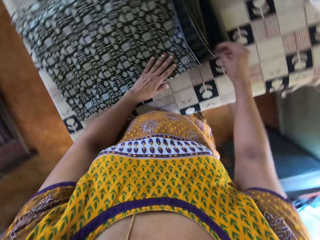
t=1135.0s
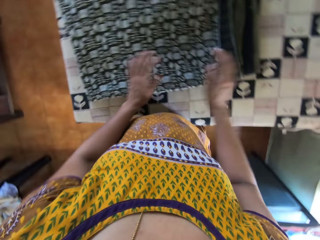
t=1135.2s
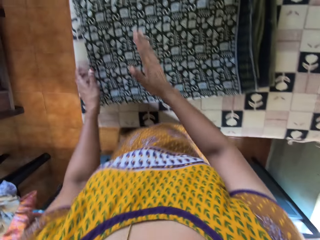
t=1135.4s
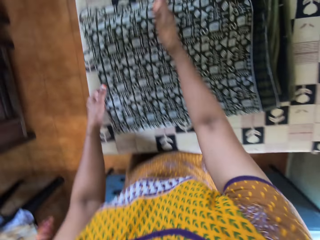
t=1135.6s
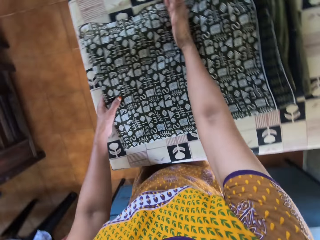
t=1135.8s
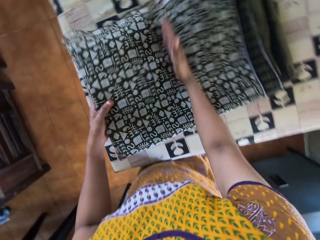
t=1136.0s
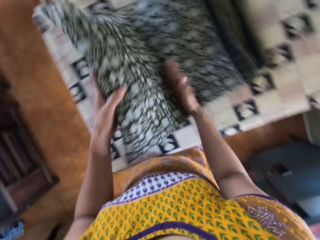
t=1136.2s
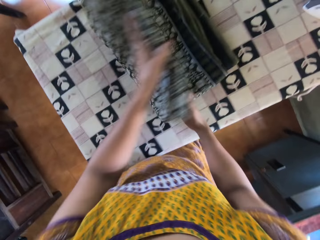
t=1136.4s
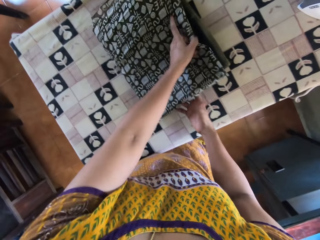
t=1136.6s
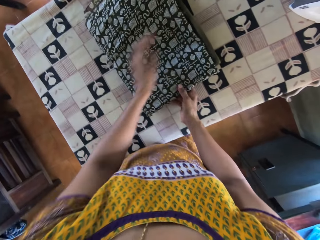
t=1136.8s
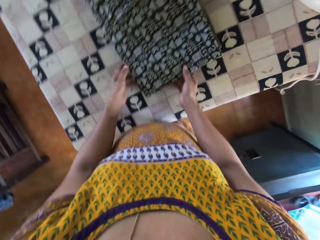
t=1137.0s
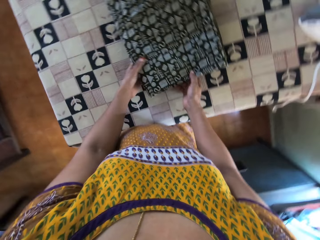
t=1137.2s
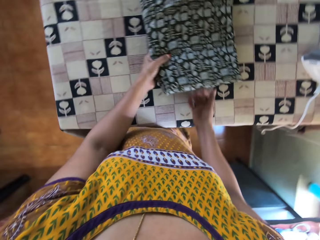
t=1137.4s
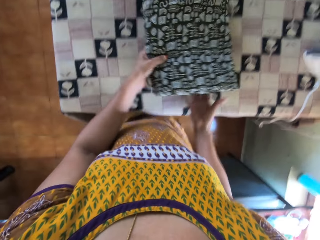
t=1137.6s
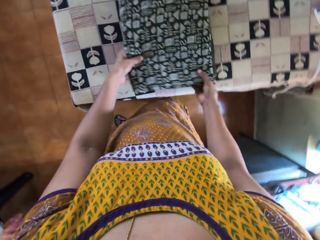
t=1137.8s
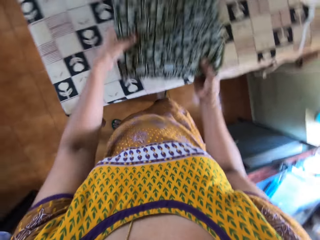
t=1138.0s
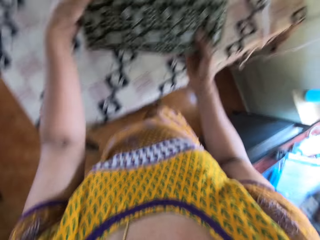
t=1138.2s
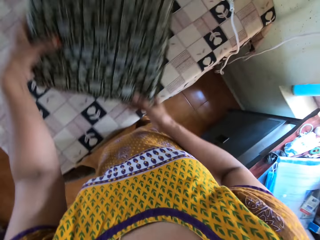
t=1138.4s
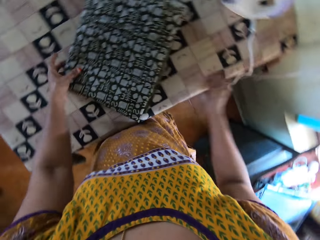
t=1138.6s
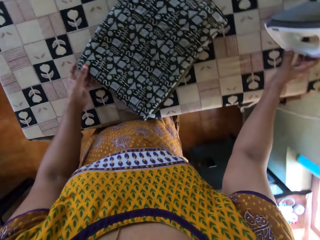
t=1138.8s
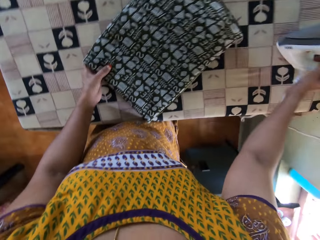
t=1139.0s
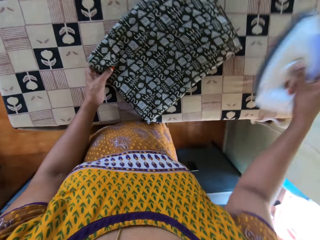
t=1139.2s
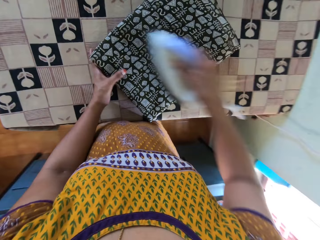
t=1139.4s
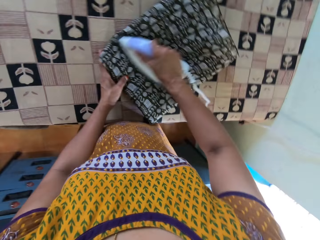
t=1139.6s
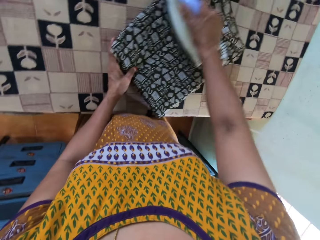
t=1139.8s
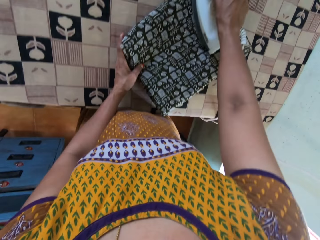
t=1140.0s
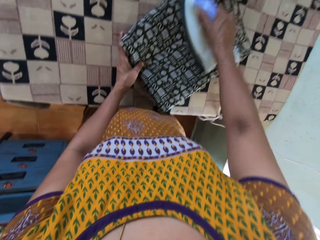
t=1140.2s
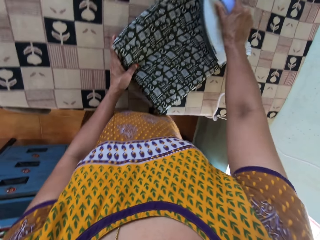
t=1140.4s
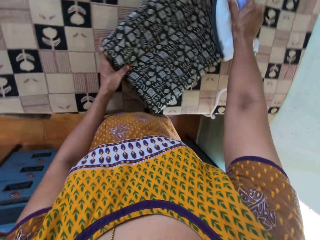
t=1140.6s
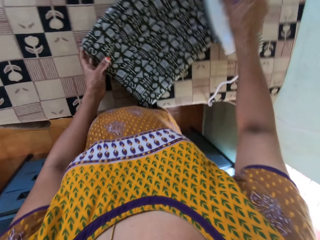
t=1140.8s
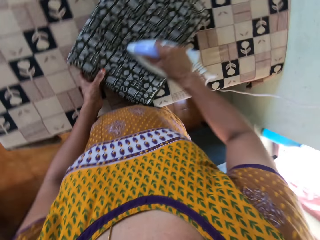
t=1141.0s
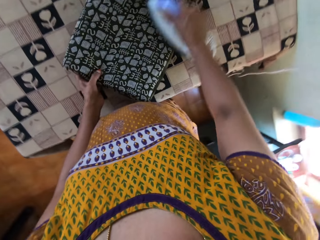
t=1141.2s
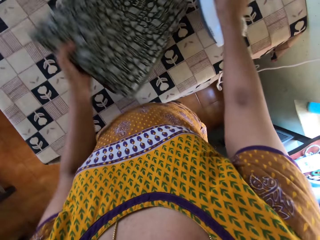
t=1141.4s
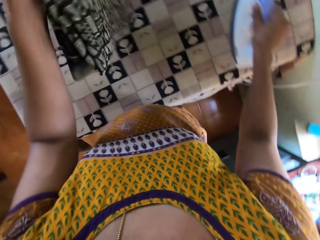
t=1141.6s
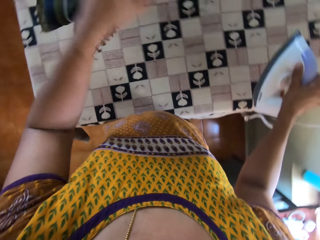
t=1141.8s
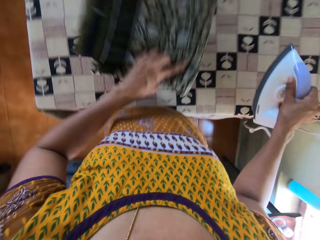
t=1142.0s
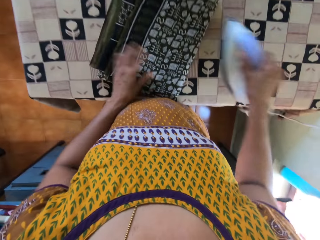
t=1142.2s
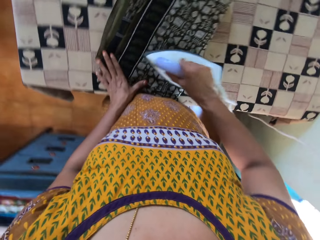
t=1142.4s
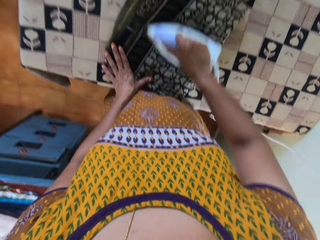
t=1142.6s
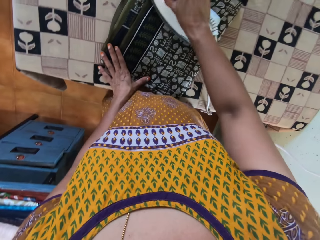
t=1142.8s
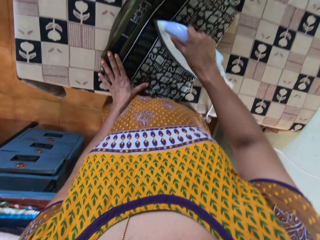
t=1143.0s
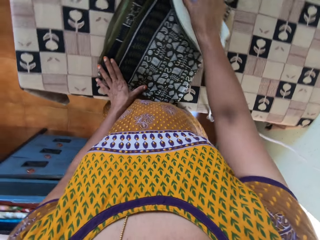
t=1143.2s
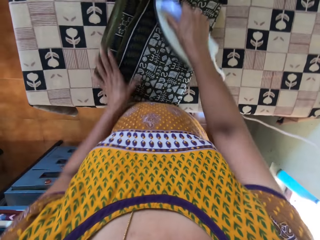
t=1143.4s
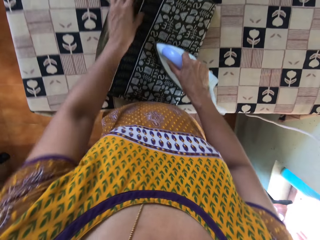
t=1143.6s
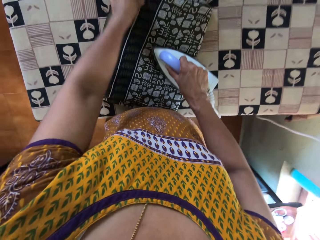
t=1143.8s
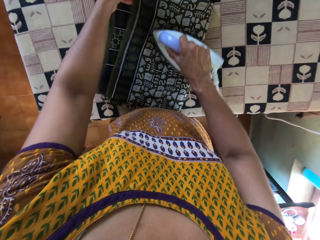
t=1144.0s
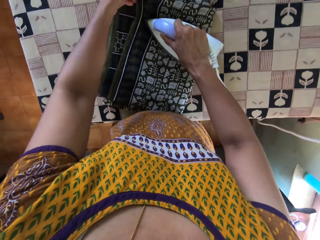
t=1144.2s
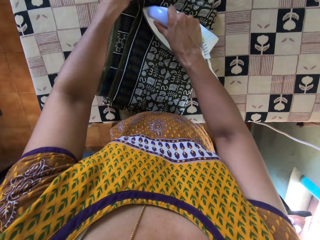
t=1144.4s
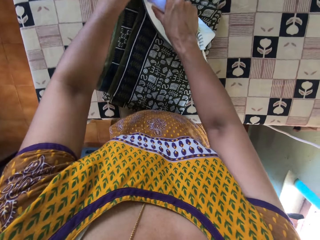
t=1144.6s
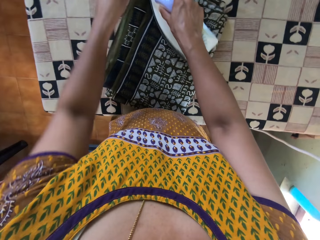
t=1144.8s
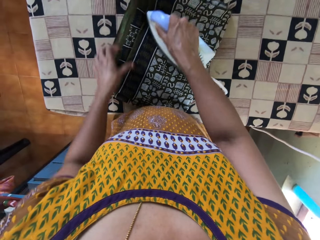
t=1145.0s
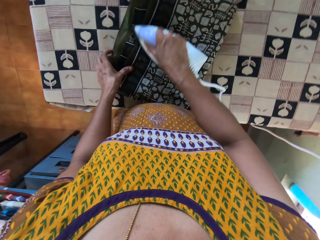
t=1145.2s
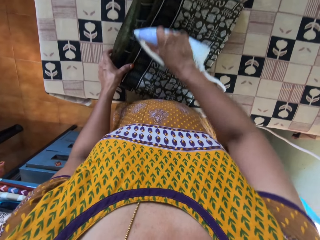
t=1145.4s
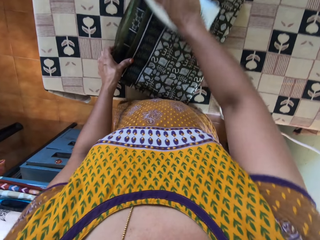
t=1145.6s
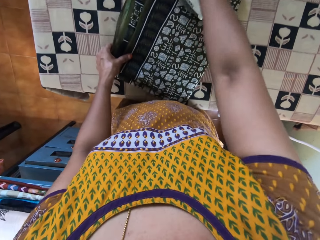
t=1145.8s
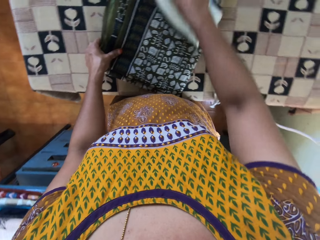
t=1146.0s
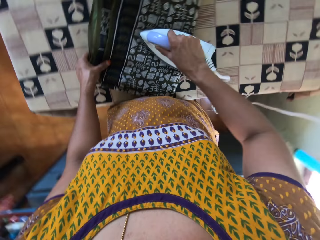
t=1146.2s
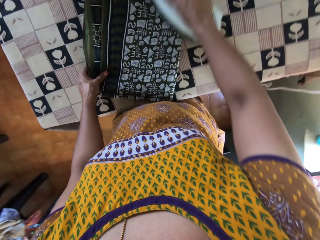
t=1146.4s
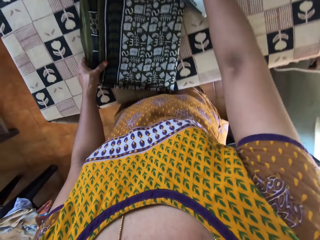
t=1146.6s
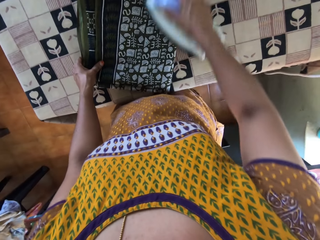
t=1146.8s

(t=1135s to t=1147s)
The camera wearer folds the cloth on the table with her hands. She picks the cloth from the table with her hands. She drops the cloth on the table with her hands. She picks up the iron or iron box on the table with her right hand. She irons the cloth on the table with the iron in her right hand. She adjusts the cloth on the table with her left hand. She turns the cloth. She irons the cloth on the table with the iron in her right hand. She unfolds the cloth. She irons the cloth with the iron box.

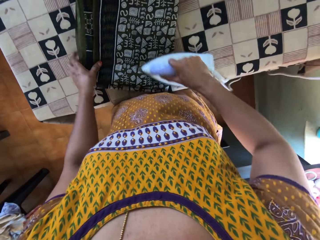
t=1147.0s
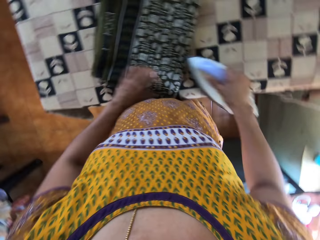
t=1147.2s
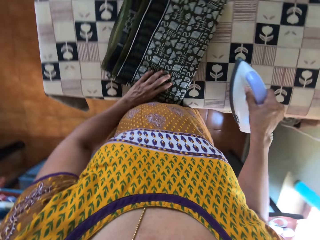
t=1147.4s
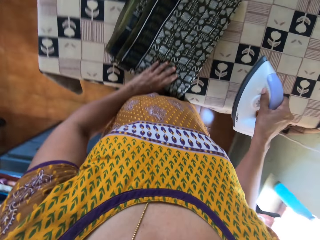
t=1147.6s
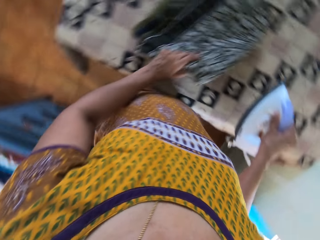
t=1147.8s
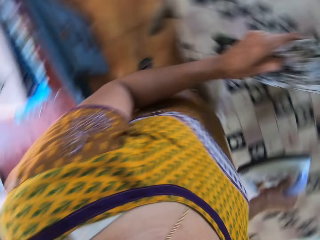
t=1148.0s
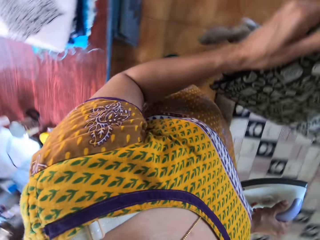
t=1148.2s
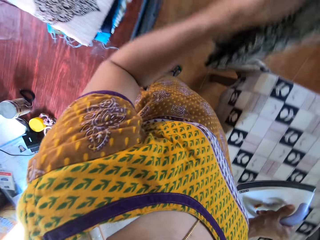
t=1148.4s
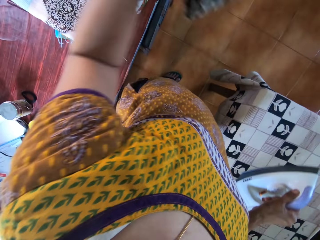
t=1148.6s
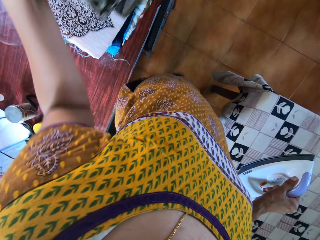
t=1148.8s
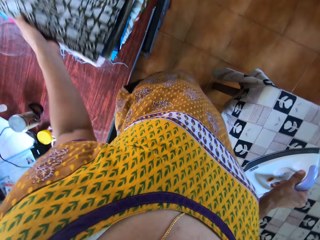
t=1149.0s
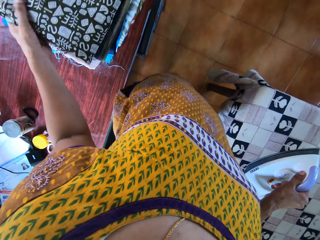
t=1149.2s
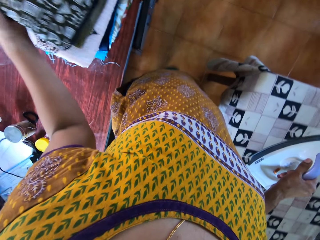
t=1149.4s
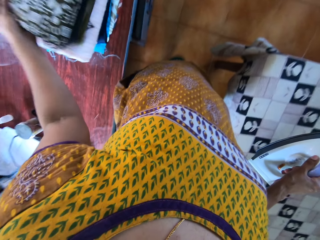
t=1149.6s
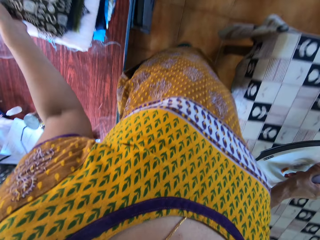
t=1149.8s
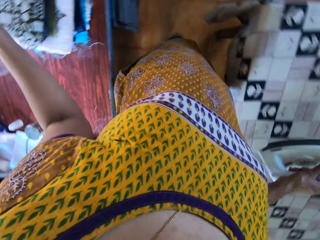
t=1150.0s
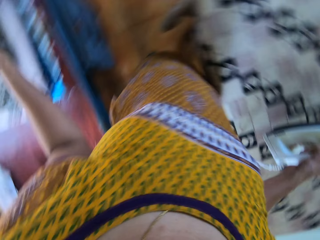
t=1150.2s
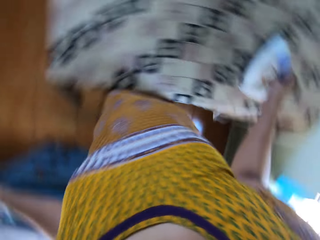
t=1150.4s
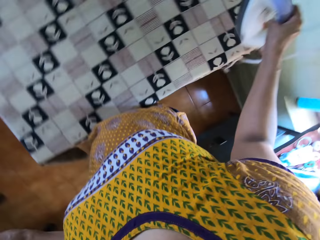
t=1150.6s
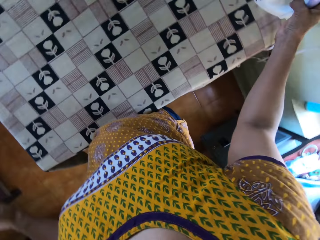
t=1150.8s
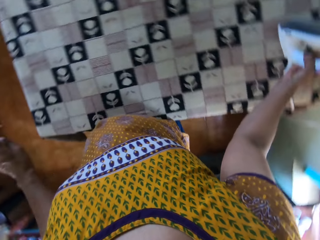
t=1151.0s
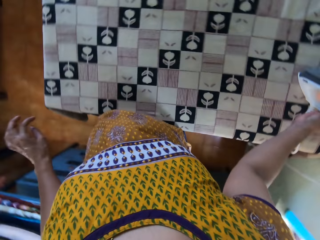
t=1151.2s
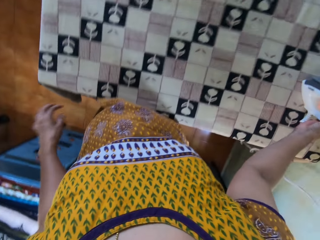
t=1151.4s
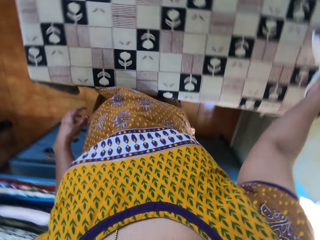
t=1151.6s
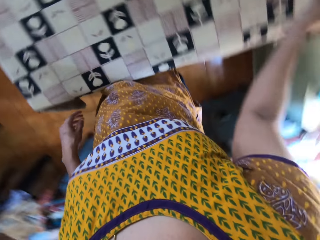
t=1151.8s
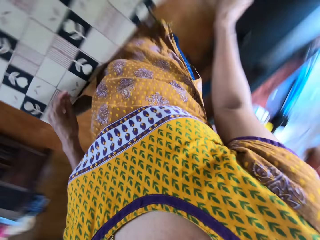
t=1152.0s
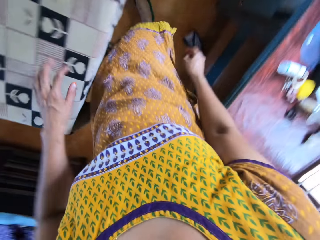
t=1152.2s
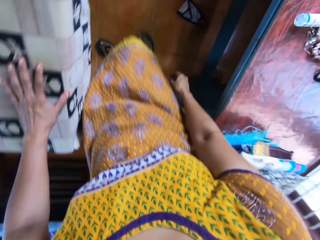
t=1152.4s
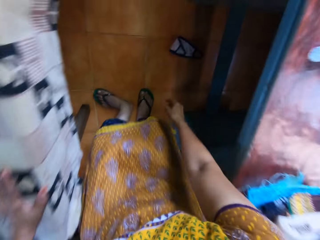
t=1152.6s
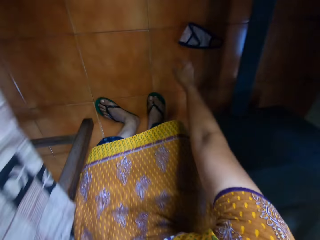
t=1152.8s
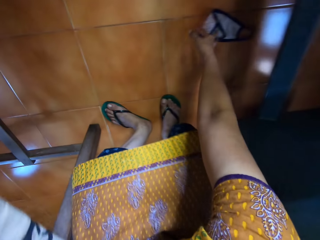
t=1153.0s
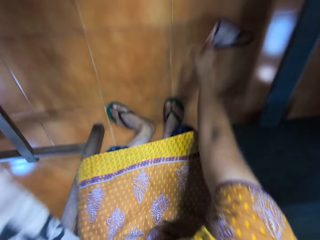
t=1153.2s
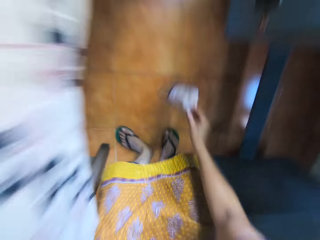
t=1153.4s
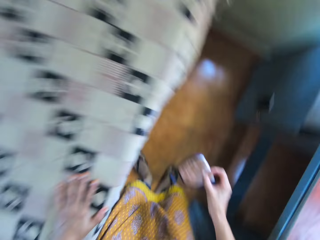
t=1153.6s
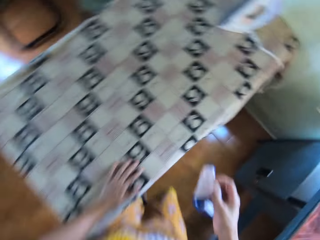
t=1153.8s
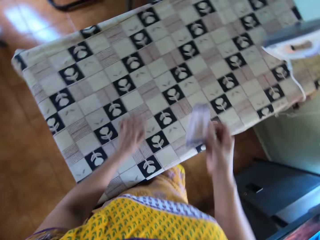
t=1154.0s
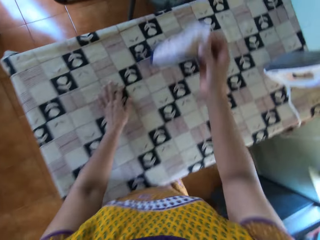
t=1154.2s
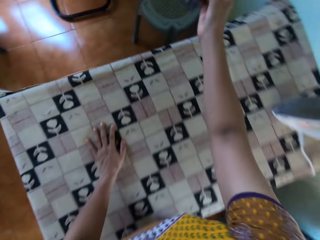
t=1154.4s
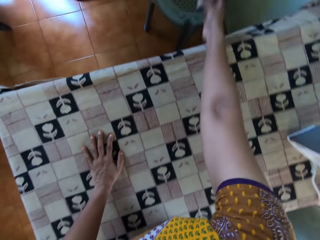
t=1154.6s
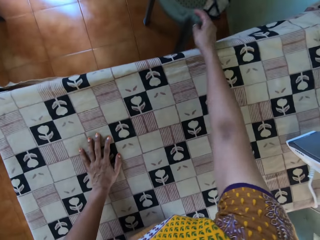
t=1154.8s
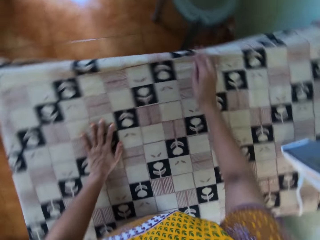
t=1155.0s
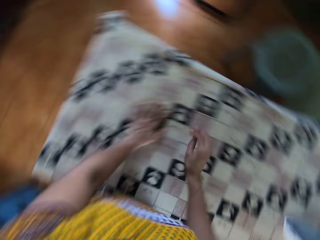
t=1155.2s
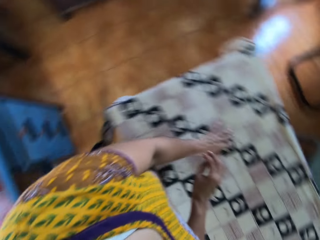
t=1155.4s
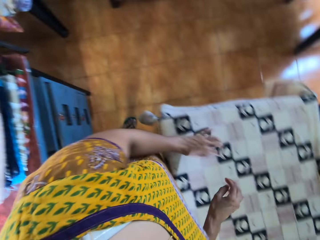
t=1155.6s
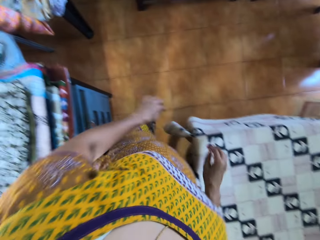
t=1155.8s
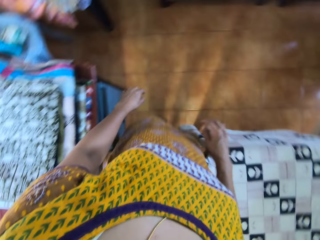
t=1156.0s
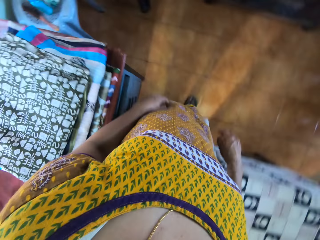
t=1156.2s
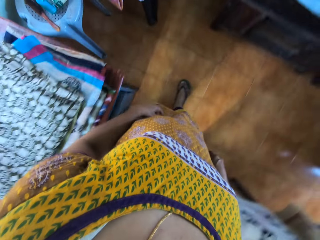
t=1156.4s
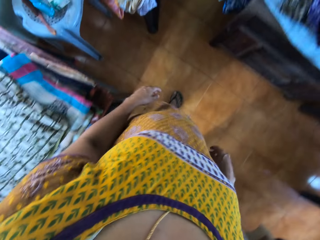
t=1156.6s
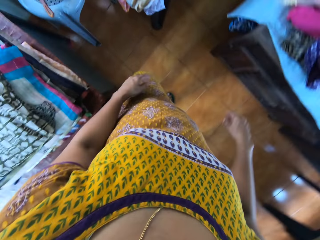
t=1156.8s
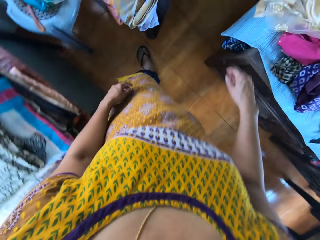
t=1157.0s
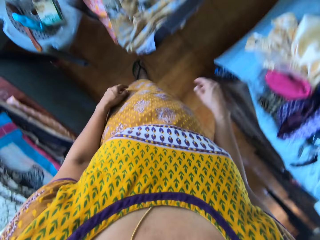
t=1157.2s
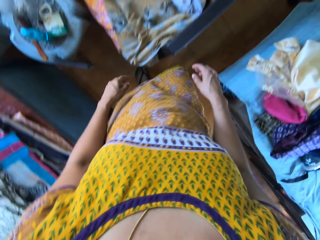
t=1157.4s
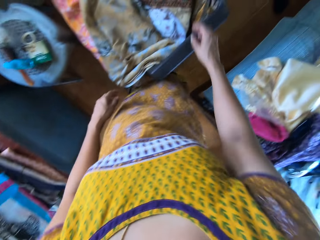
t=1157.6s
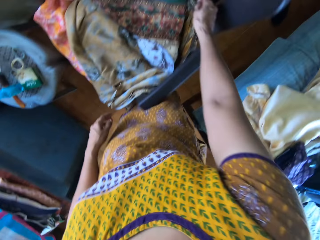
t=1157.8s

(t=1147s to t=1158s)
The camera wearer picks the cloth from the table with her left hand. She turns around. She drops the cloth on a pile of clothes with her left hand. She turns around. She drops the iron on the table with her right hand. She places her left hand on the table. She picks a towel or mask from the ground with her right hand. She bends downwards. She stands up and moves around. She drops the towel on a stool. She moves around.
